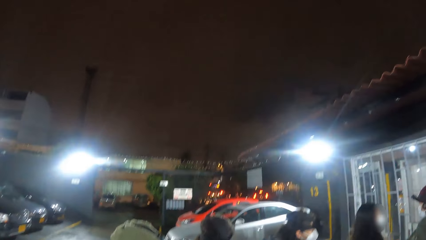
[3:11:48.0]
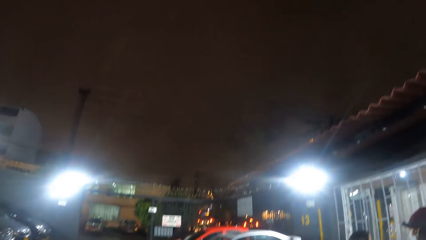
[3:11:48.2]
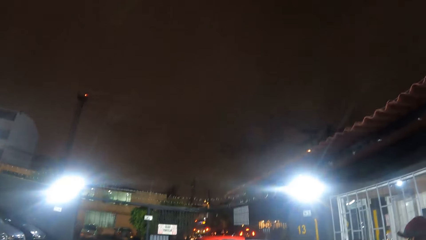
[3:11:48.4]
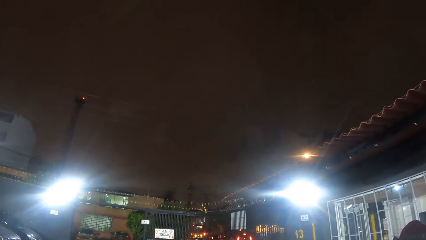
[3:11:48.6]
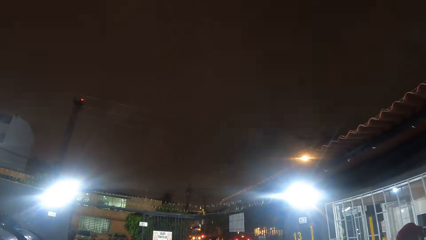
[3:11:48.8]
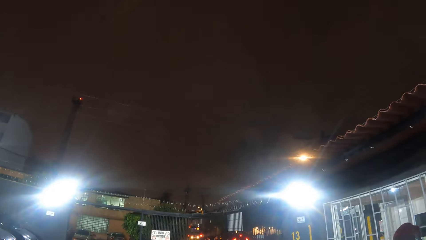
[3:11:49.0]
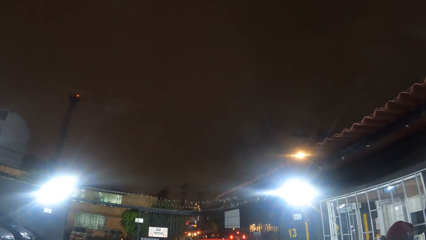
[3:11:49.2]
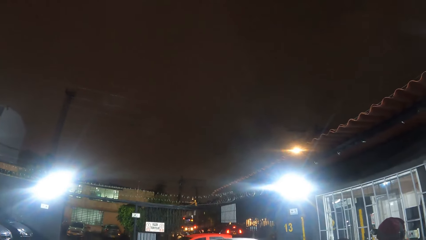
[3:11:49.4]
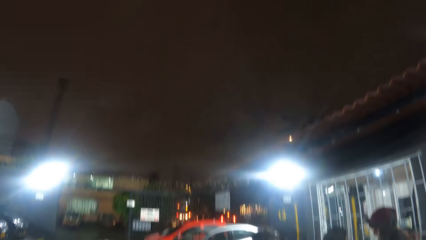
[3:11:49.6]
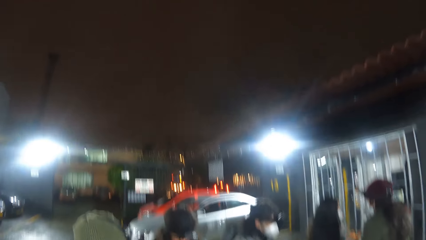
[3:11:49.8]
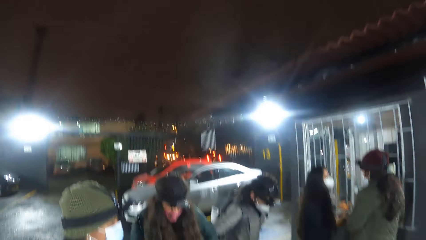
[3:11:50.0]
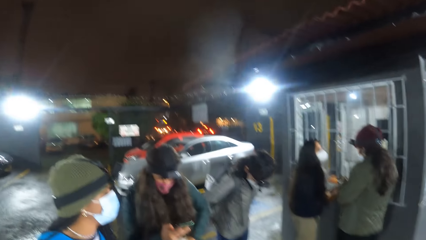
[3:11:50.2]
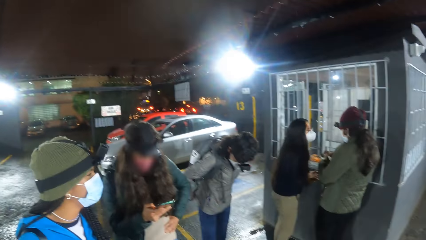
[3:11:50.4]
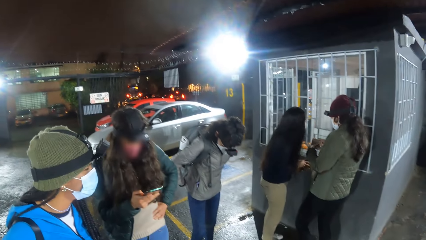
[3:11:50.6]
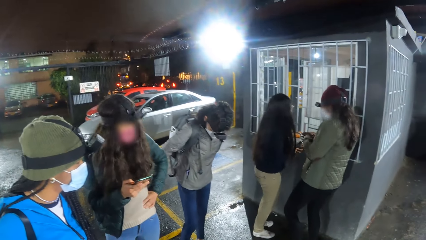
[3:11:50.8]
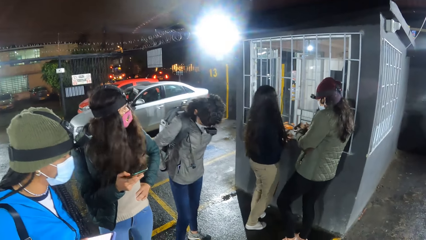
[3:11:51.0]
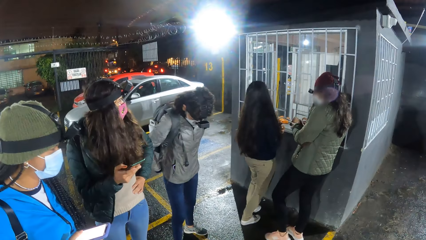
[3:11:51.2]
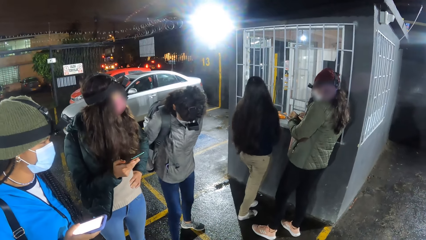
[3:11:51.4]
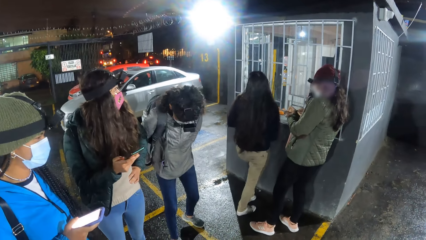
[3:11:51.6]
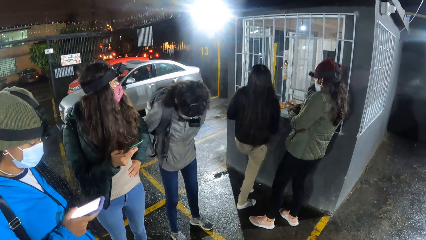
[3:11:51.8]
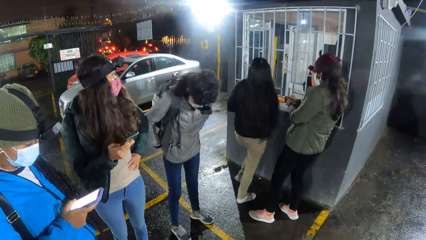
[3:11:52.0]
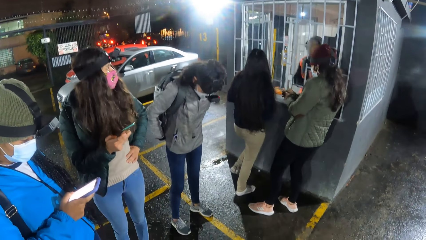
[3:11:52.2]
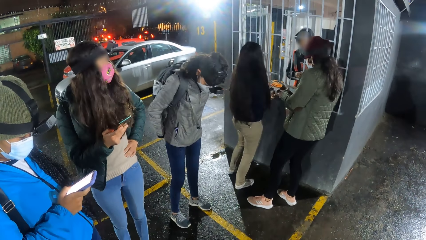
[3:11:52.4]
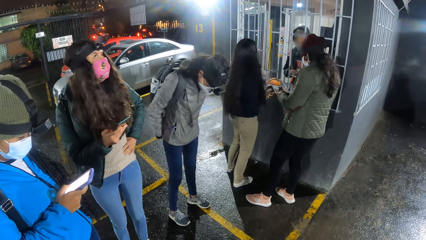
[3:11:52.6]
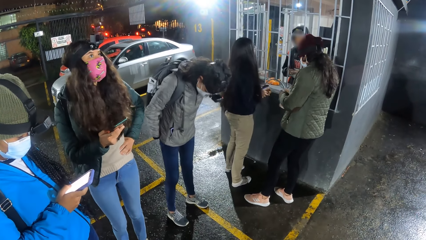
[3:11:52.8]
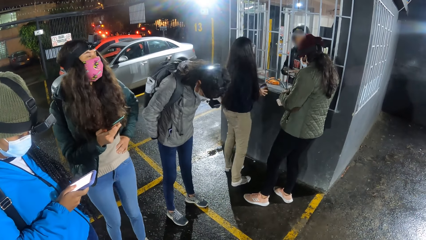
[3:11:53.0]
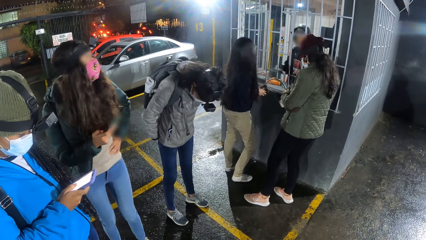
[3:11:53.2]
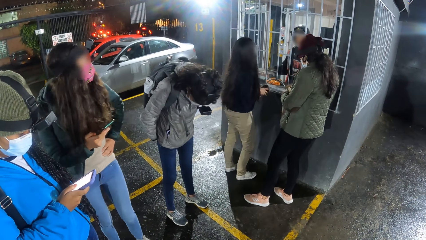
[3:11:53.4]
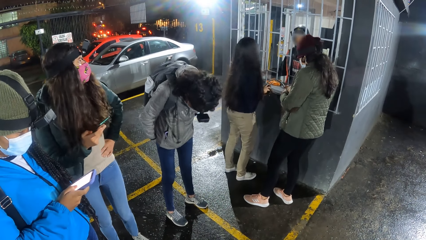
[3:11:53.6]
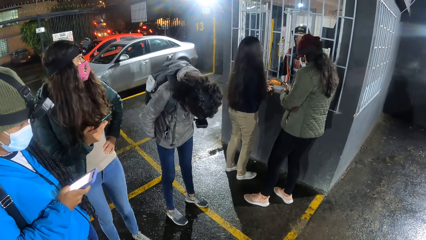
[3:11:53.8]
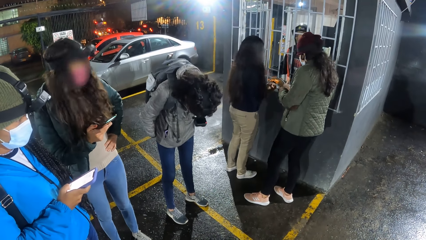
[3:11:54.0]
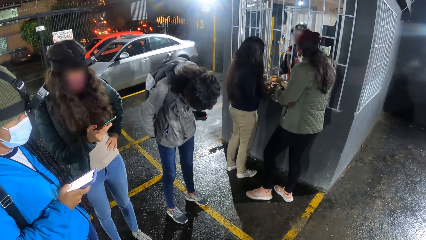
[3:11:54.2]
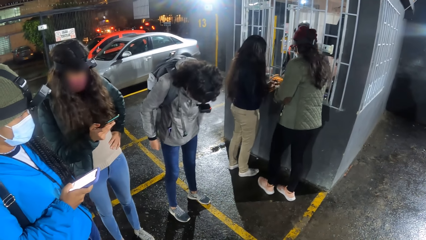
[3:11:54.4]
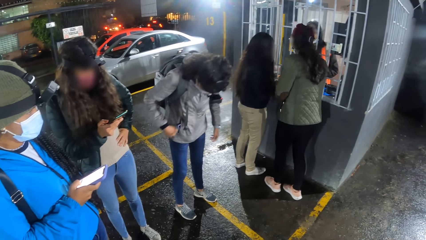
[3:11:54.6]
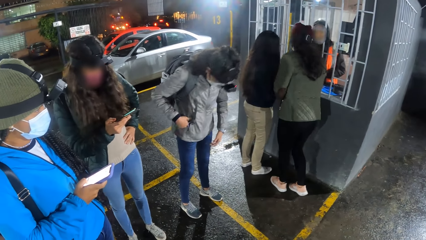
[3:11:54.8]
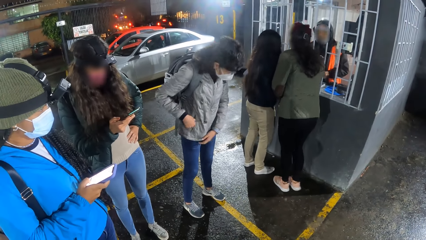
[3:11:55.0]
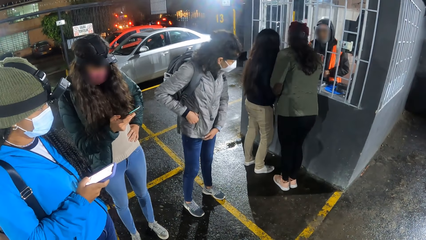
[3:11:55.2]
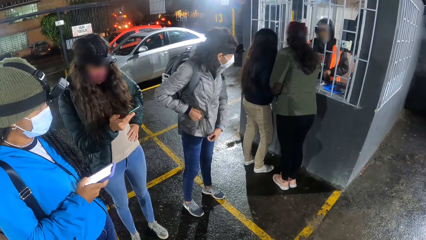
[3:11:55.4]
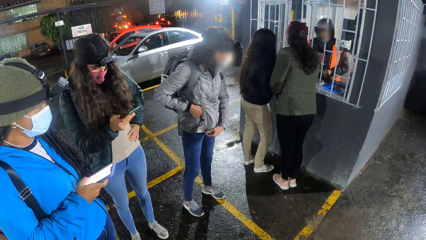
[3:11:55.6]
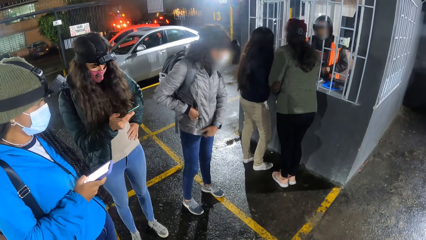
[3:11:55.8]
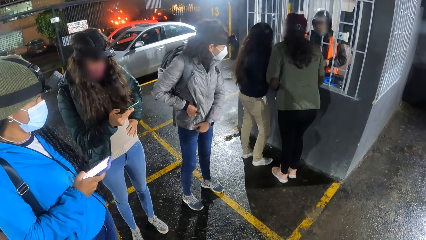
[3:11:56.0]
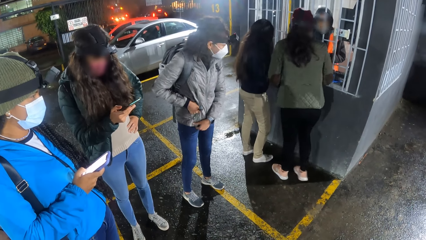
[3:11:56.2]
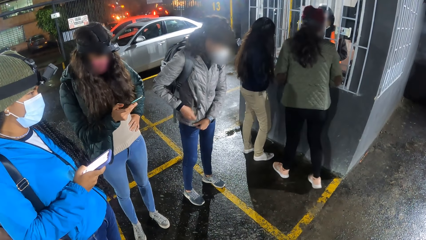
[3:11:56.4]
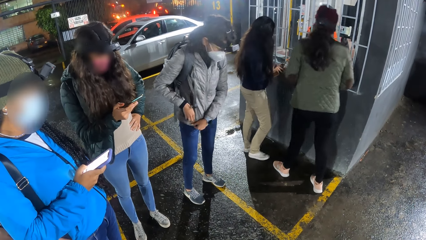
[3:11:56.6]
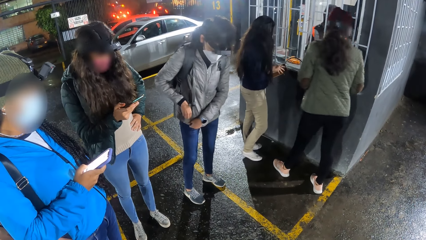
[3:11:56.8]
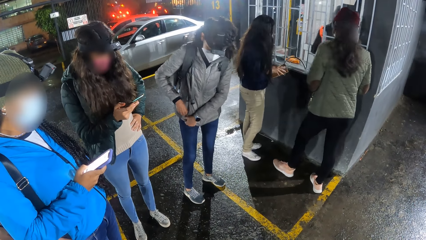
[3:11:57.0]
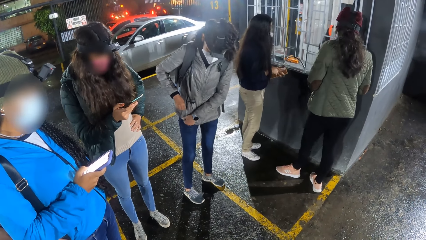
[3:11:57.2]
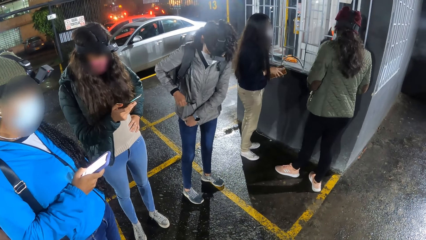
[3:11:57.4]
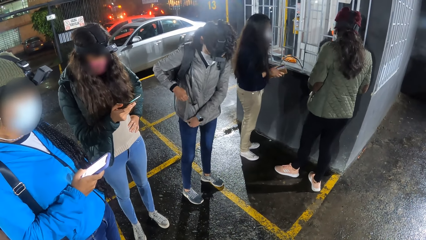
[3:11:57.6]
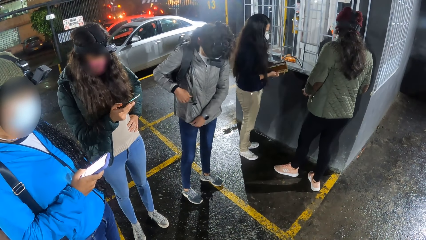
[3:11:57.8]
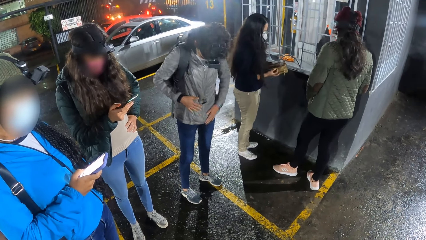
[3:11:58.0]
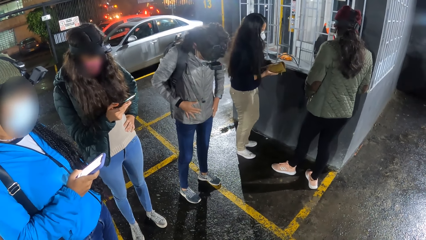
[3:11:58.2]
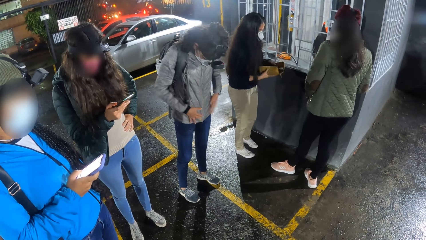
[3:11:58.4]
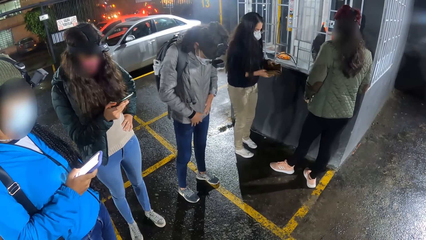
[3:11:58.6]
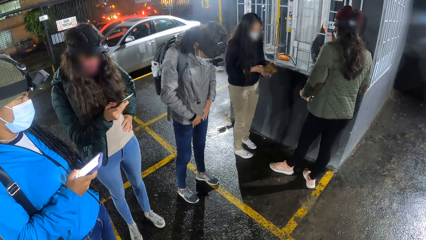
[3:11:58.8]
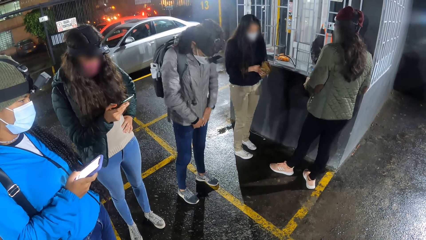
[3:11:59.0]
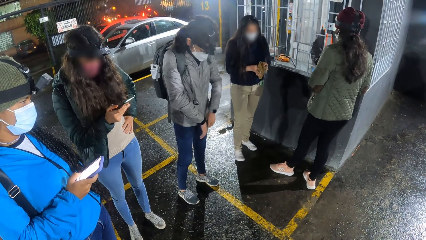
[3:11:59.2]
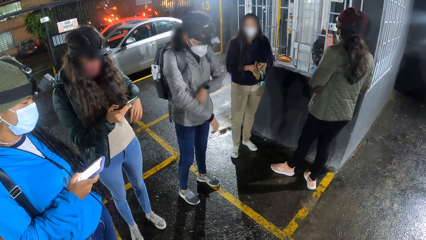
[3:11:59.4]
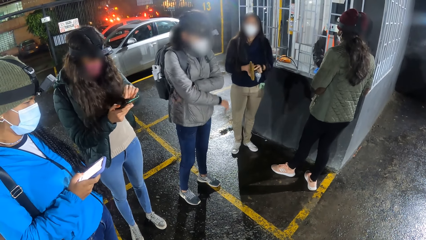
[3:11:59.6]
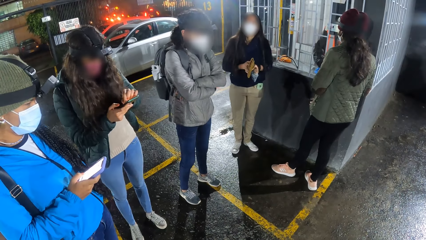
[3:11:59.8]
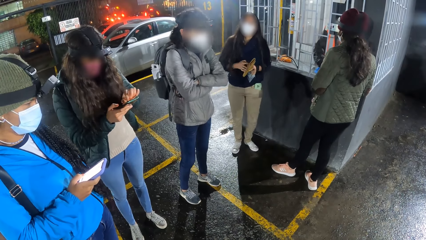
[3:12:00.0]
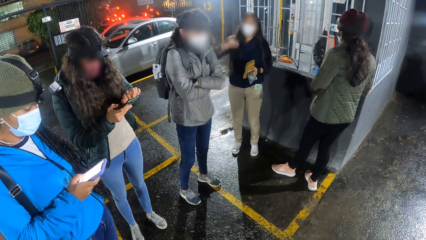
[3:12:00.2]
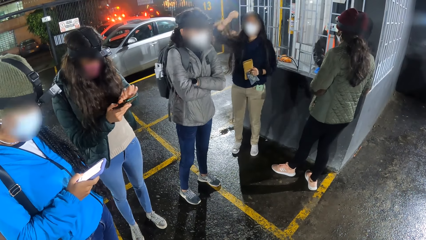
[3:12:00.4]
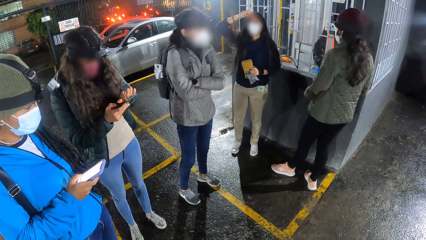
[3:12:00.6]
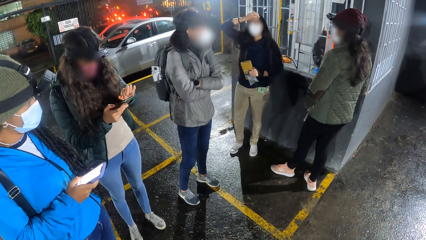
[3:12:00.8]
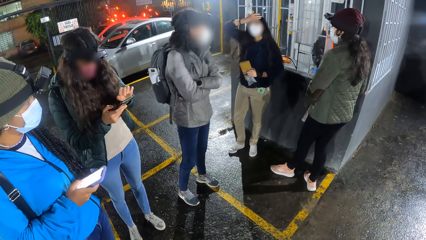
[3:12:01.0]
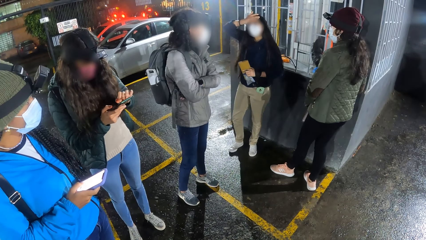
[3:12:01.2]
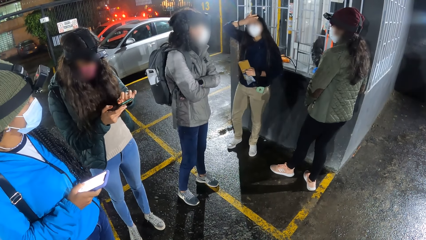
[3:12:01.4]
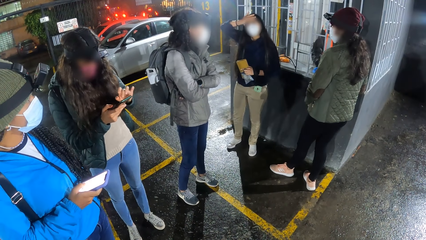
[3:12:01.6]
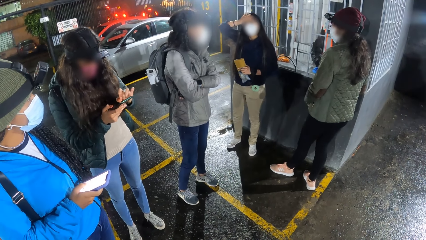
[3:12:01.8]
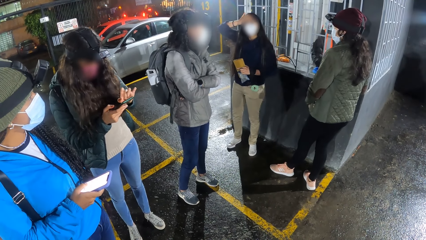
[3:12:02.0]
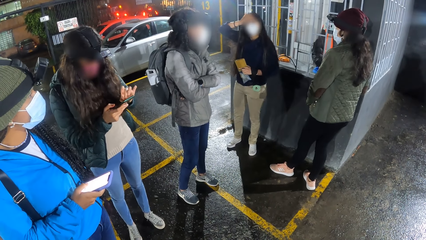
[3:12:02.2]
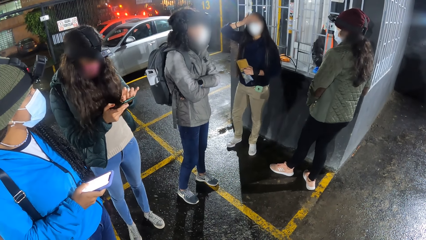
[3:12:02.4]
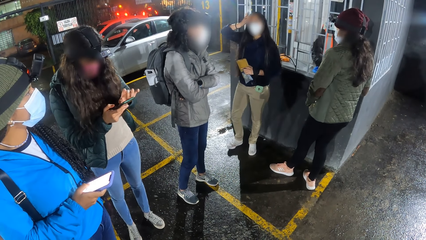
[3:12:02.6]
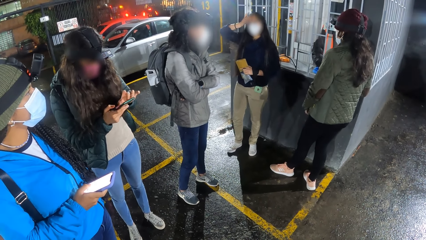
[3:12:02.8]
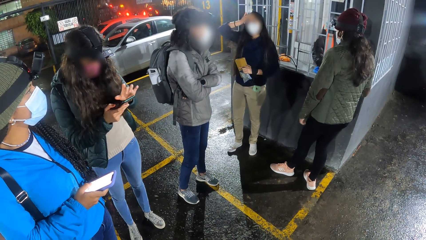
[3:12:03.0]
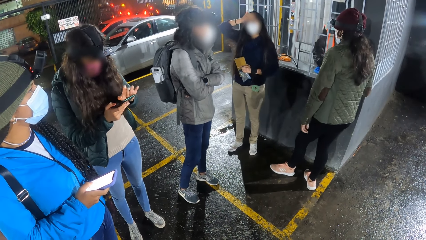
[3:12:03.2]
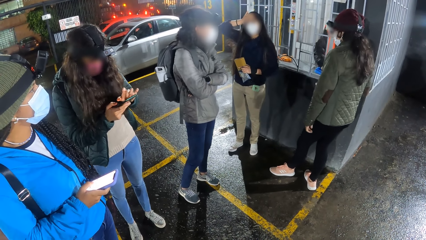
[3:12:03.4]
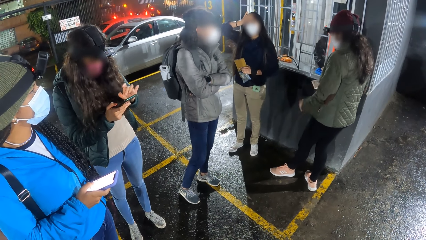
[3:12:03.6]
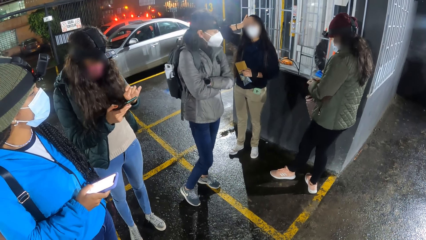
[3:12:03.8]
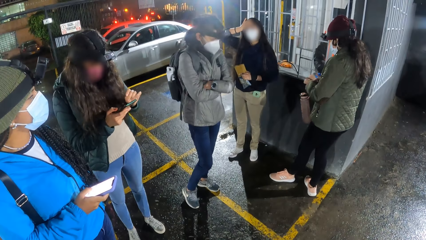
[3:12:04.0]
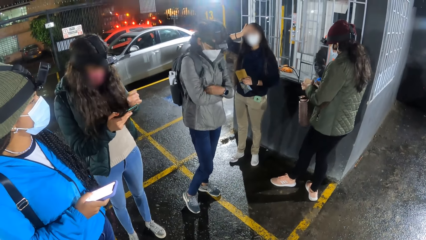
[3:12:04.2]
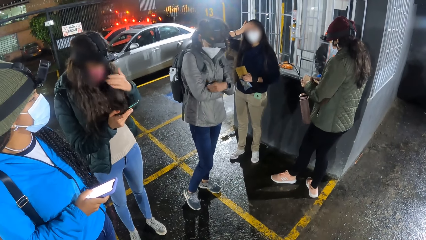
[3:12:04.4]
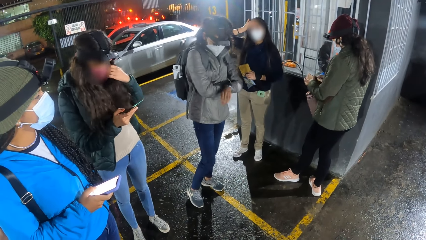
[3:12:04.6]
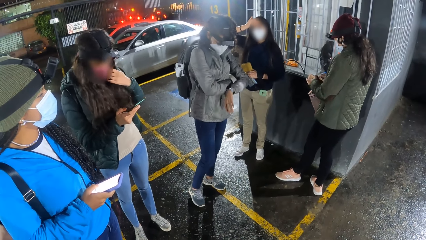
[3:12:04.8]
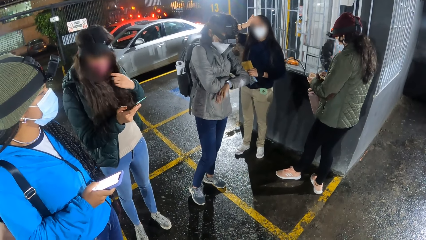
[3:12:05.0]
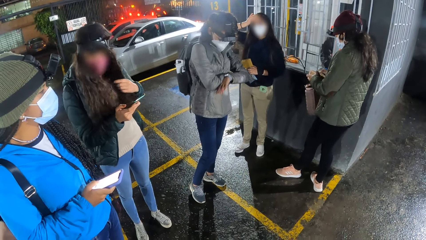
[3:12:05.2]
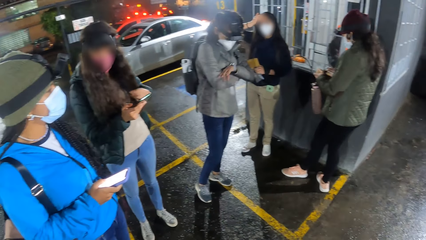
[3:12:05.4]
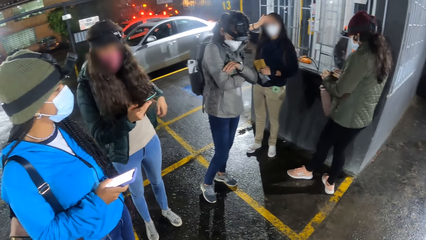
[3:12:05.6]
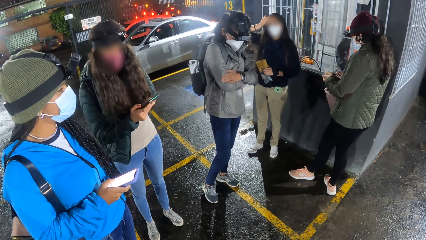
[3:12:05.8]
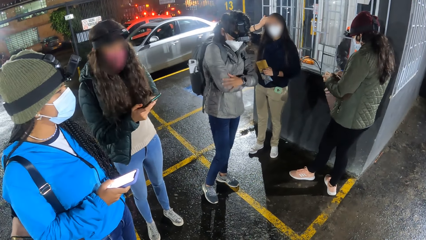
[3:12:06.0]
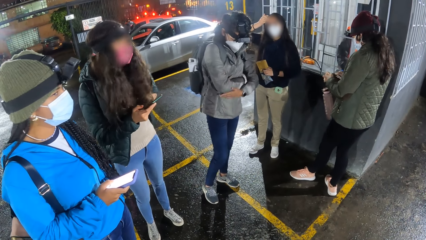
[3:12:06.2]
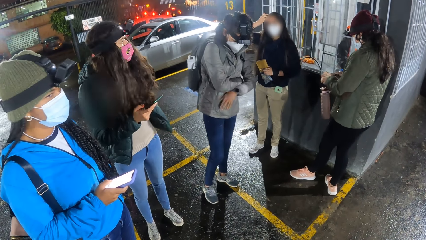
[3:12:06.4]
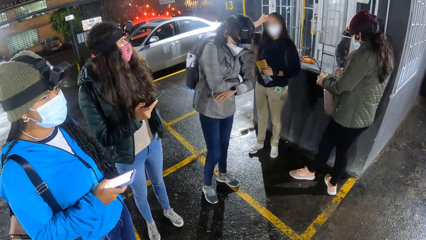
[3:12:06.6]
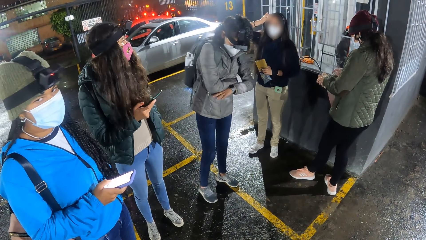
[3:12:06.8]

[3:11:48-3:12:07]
A woman removes money from a wallet with both hands. The camera wearer stands at a parking lot. Another woman adjusts the phone in the pocket of her jacket with both hands and zips the pocket of her jacket with both hands. A third woman closes a brown purse with both hands. A fourth woman operates the phone with both hands. The third woman wipes her forehead with her right hand. The first woman checks the contents of the brown purse in both hands.
